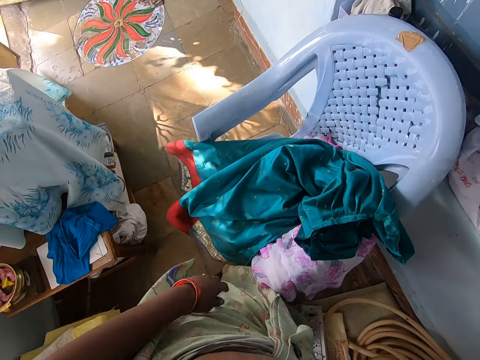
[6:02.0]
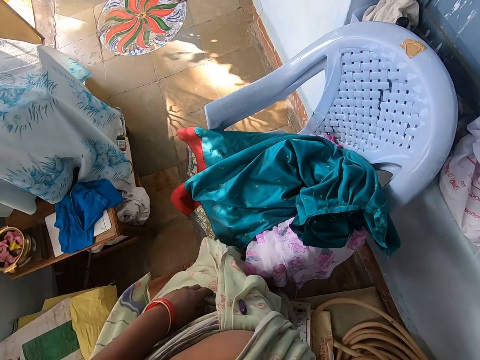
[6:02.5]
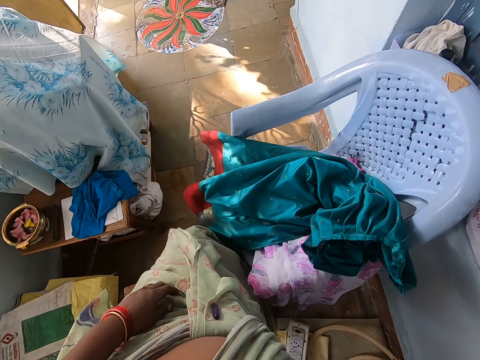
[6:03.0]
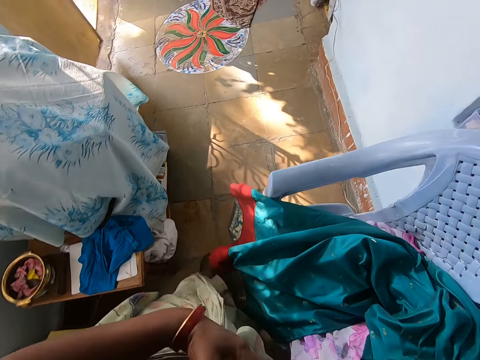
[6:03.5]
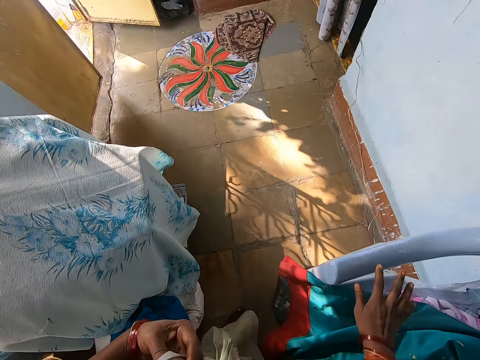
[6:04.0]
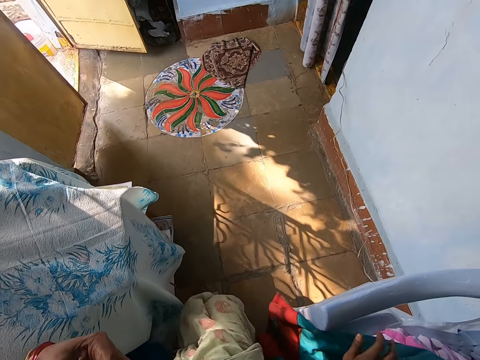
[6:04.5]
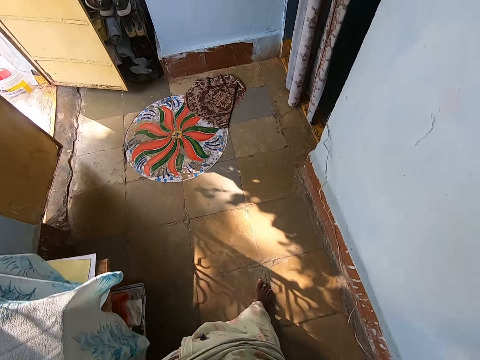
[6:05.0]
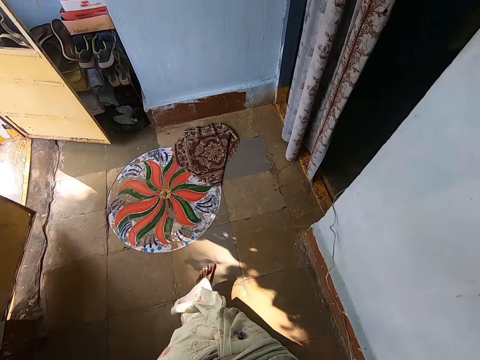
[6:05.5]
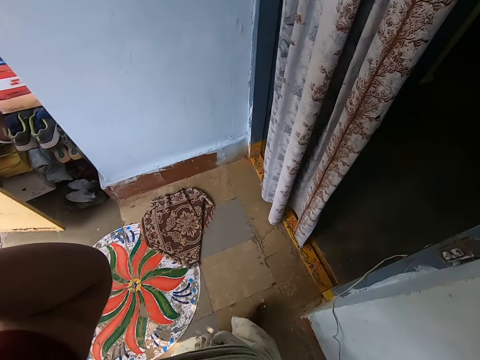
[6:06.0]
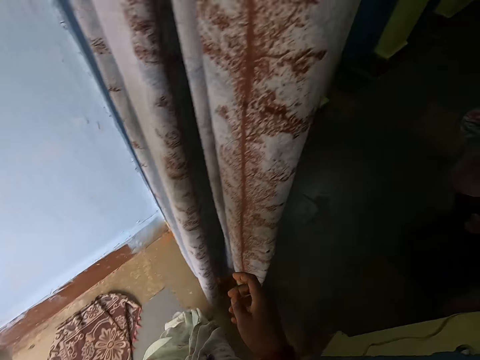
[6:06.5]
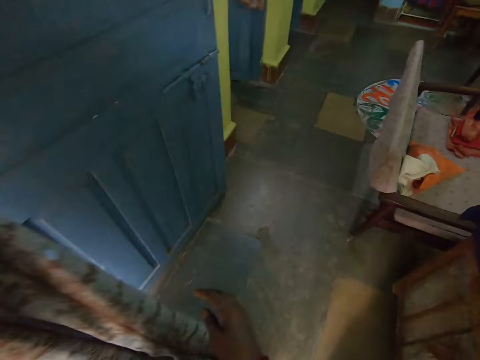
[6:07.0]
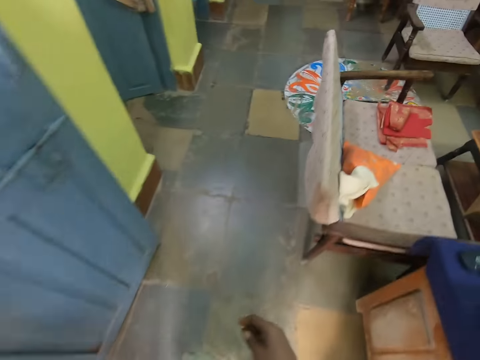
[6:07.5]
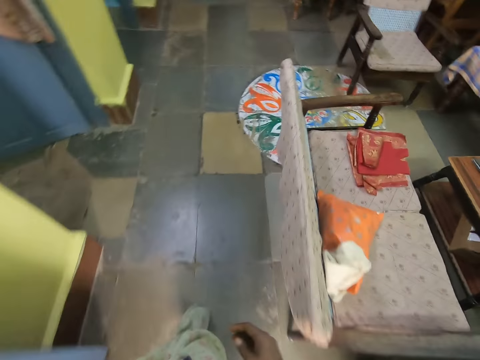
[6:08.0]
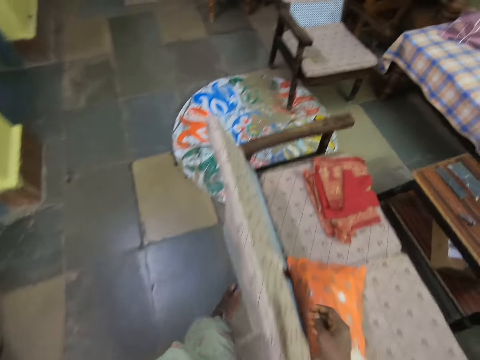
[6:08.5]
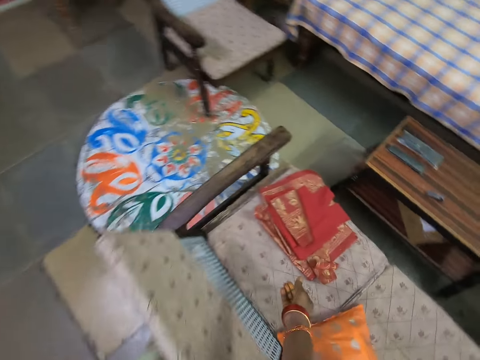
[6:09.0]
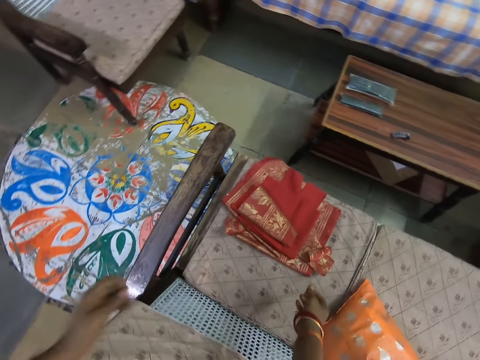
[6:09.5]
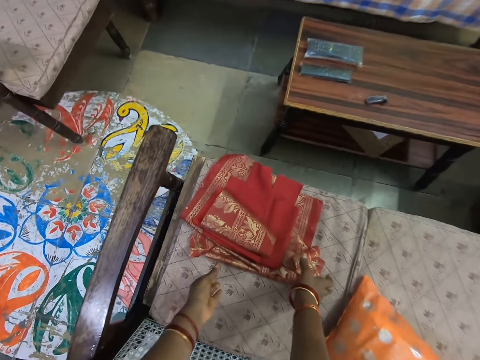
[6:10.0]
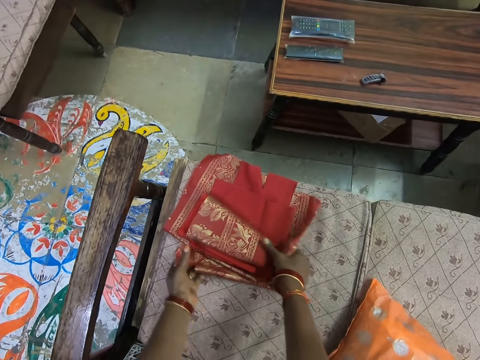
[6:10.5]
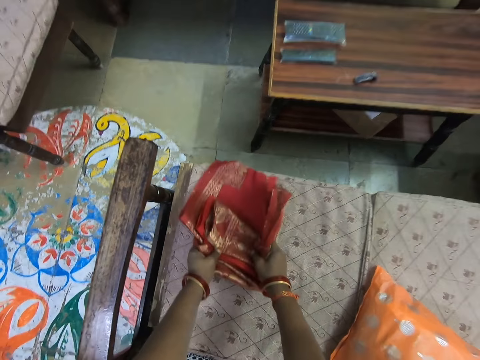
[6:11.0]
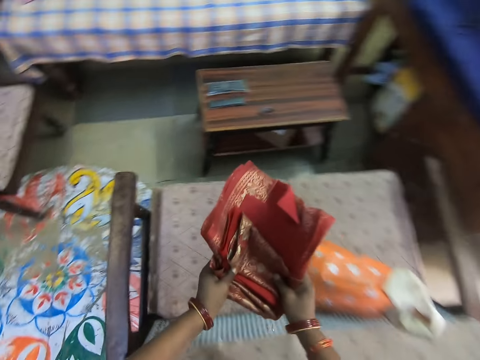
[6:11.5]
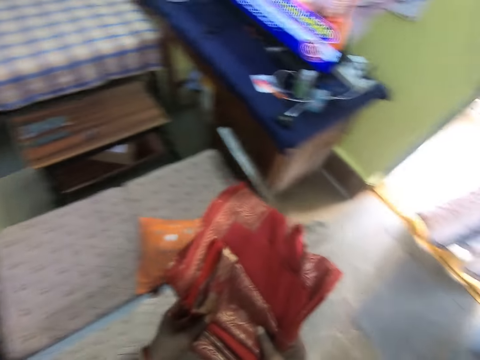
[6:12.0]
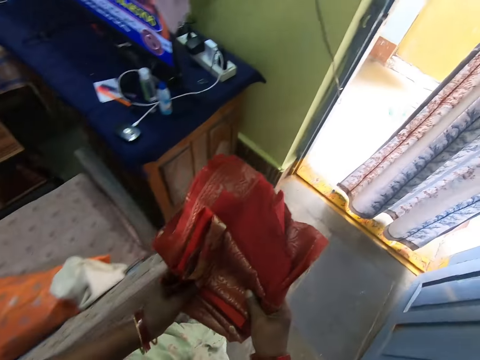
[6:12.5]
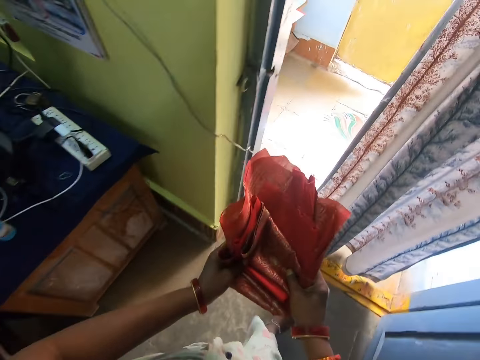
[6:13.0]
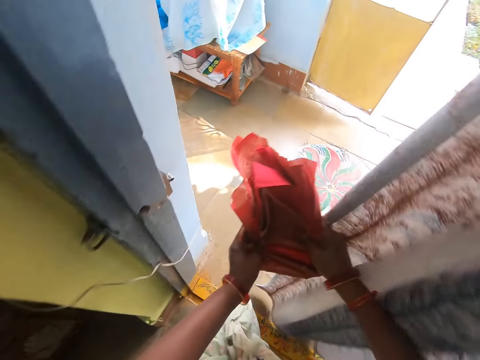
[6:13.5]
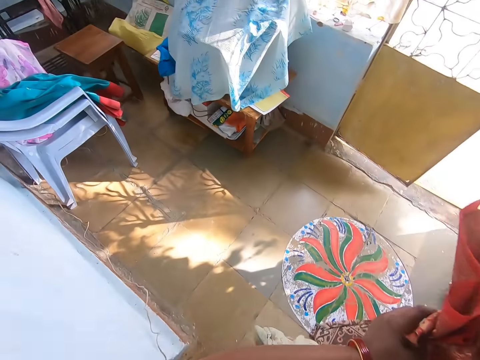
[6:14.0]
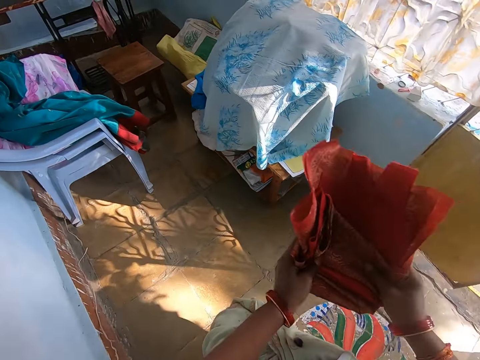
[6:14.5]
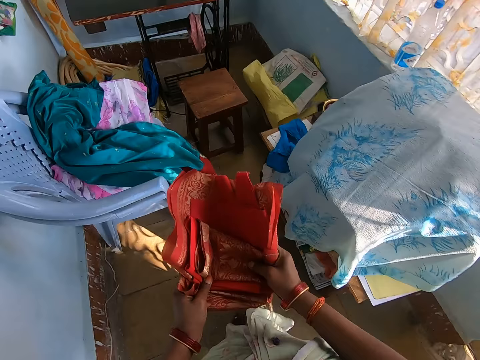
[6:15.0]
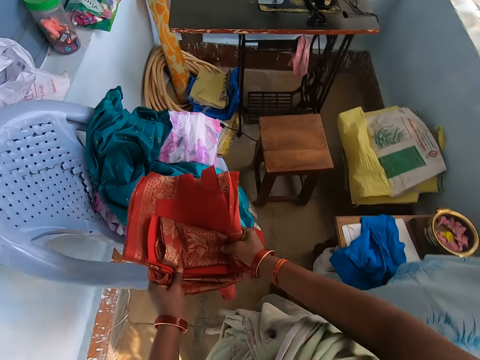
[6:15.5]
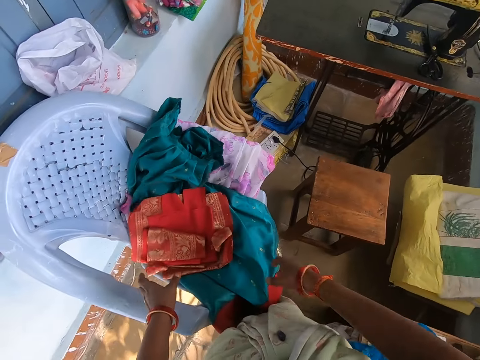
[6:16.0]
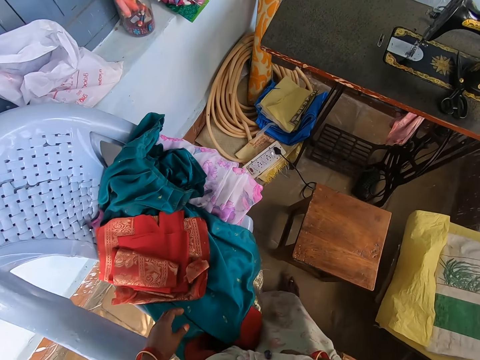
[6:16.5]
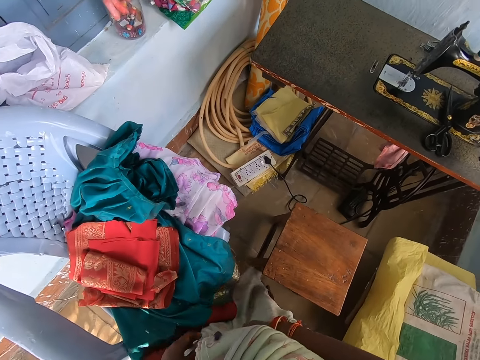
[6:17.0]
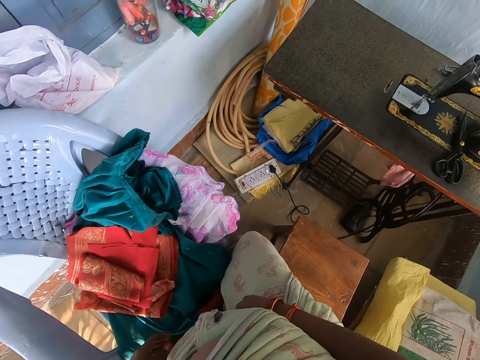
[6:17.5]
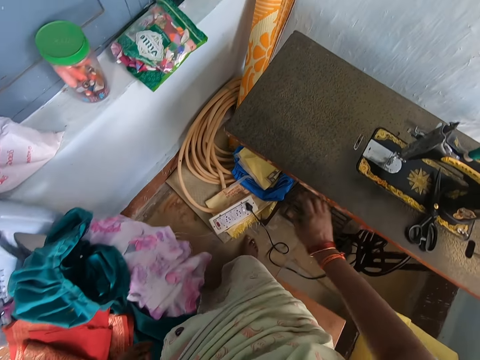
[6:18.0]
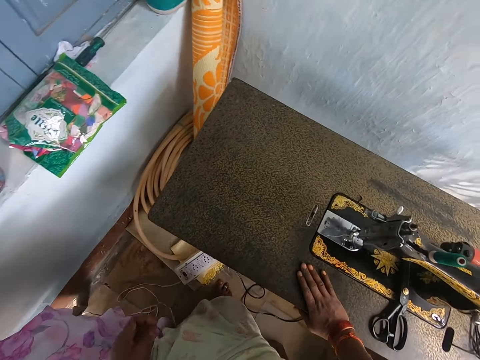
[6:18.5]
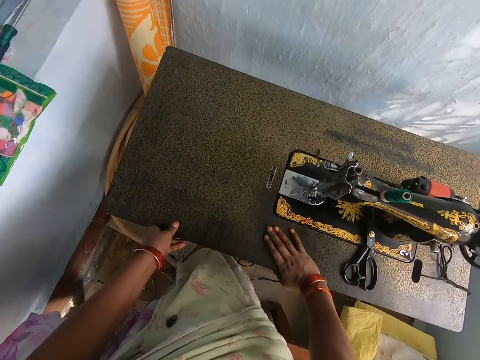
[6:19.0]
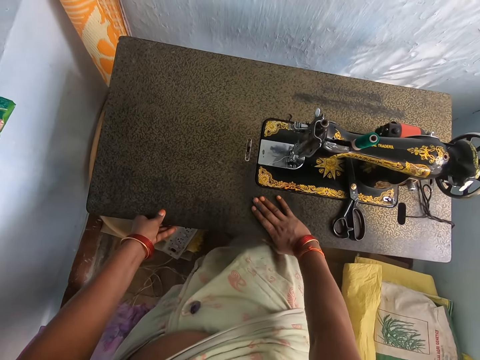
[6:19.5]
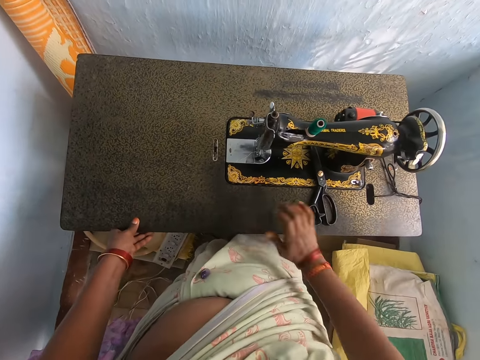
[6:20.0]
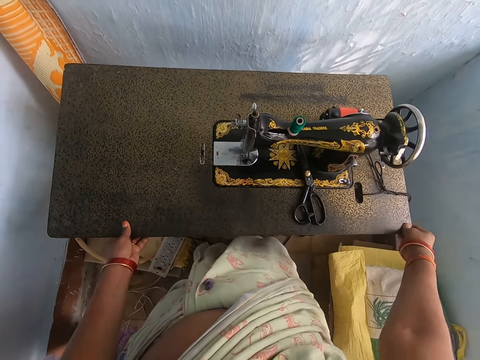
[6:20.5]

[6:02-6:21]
The camera wearer walks towards a sitting room in an apartment. She touches the plastic chair with her right hand. She carries clothing materials from the chair with both hands. She walks back towards the sewing machine. She drops the clothing materials on the plastic chair with both hands. She touches the board and adjusts the machine board.

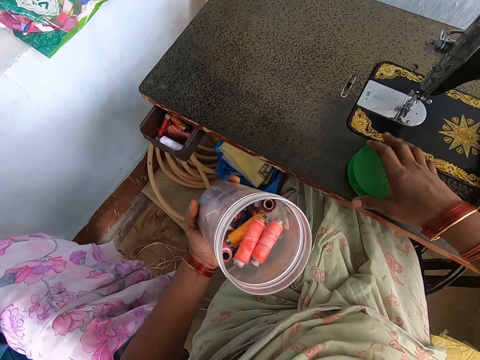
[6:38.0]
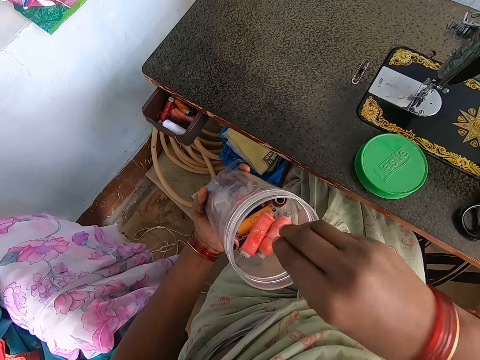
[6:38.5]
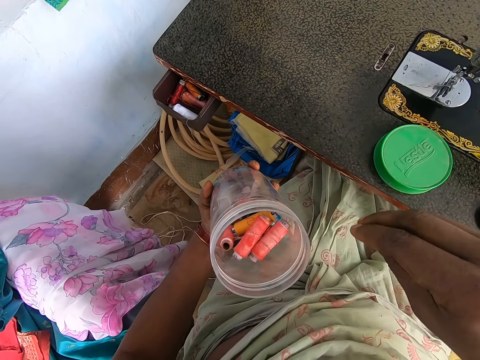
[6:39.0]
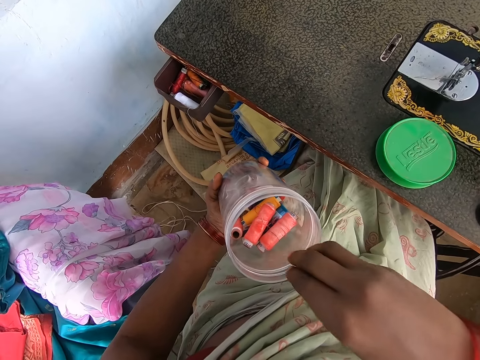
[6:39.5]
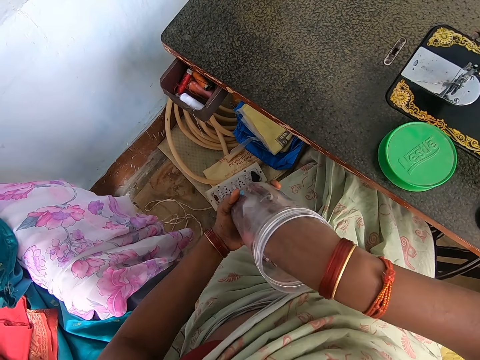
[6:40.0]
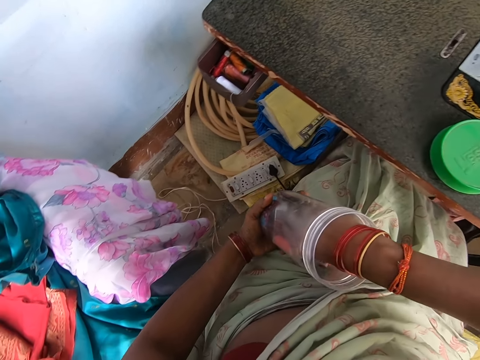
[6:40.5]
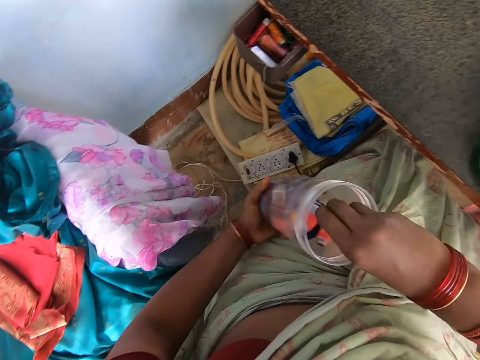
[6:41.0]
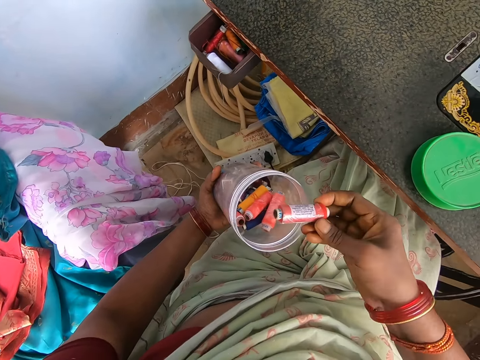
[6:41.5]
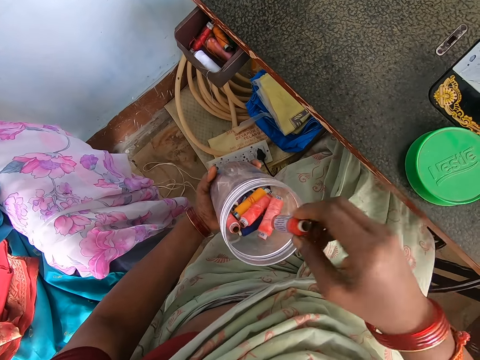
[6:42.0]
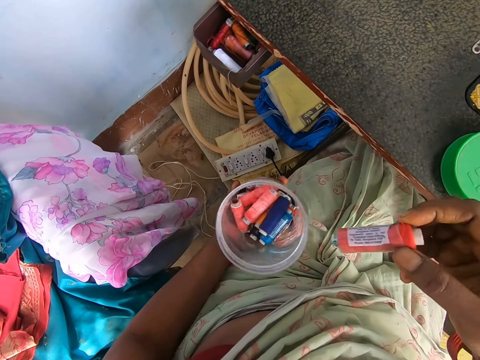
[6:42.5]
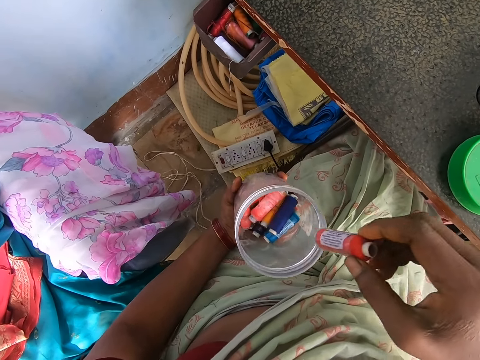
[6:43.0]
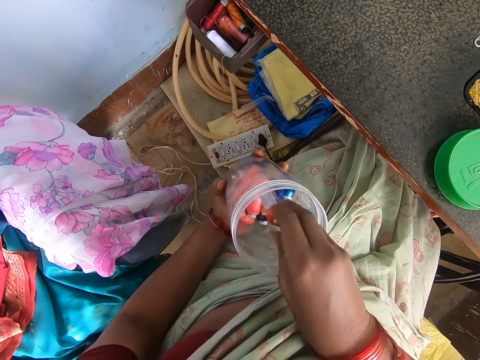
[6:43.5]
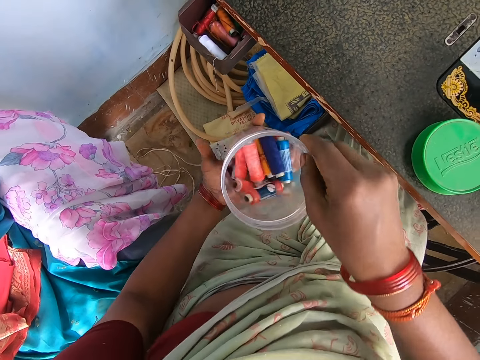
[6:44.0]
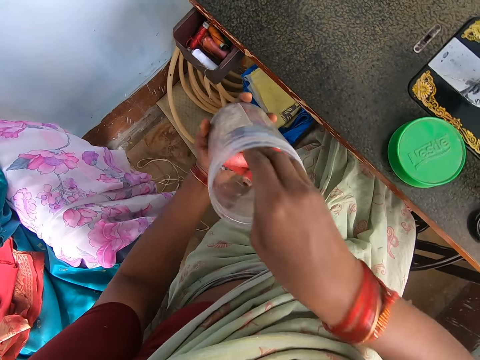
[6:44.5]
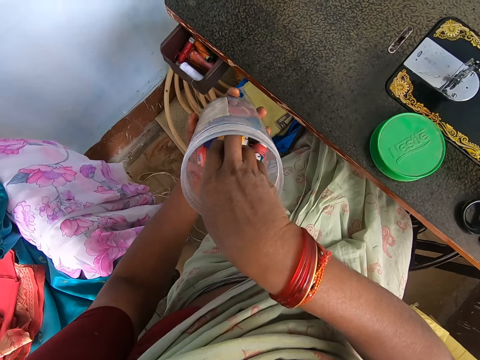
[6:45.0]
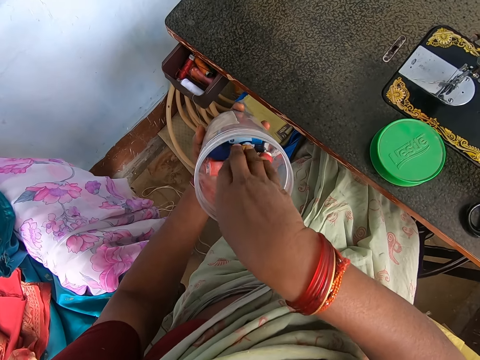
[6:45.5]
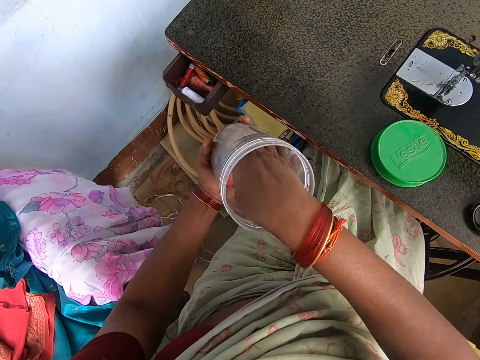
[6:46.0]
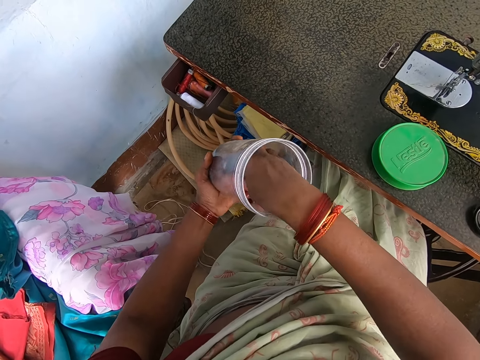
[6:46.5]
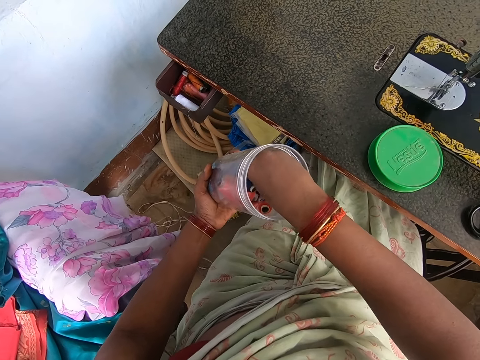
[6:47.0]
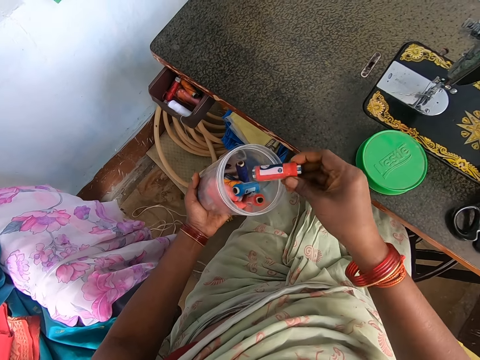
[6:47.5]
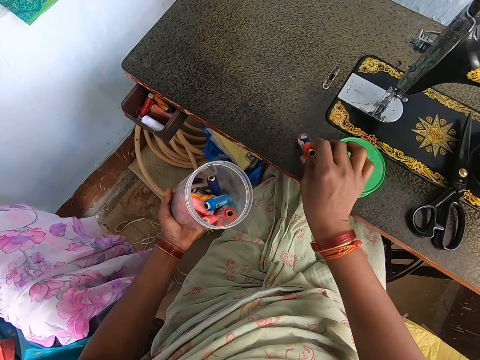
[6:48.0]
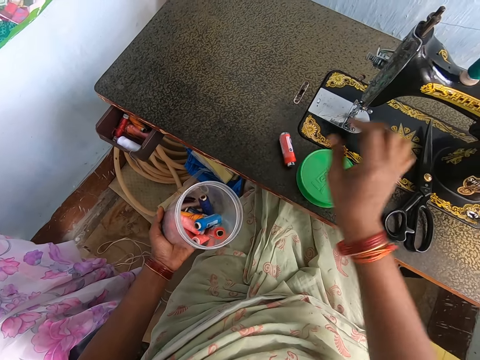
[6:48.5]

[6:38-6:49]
The camera wearer picks an orange thread roll from the plastic container with her right hand. She shares the container. She drops the orange thread roll in the plastic container with her right hand. She picks the orange thread roll from the plastic container with her right hand. She drops the orange thread roll on the sewing machine with her right hand.
